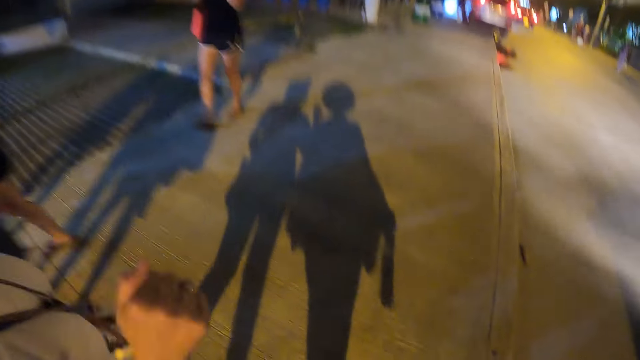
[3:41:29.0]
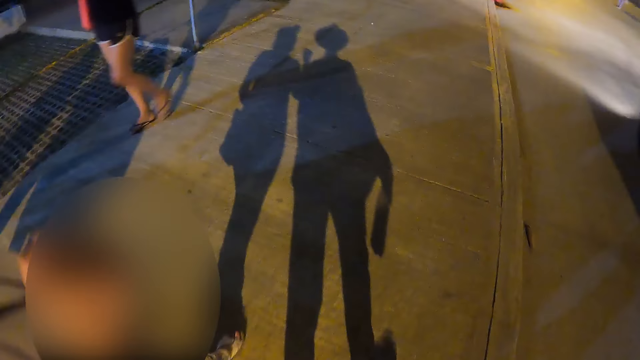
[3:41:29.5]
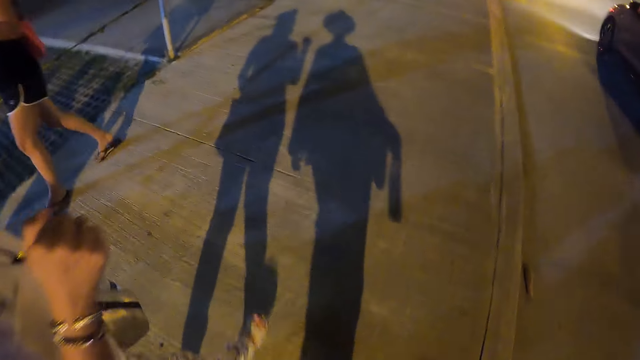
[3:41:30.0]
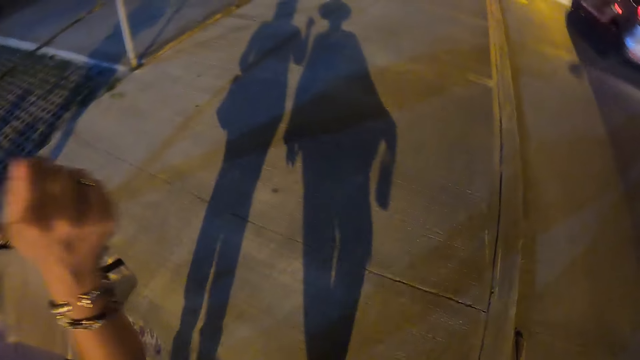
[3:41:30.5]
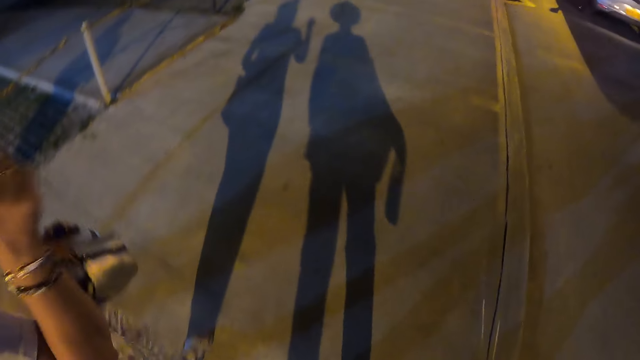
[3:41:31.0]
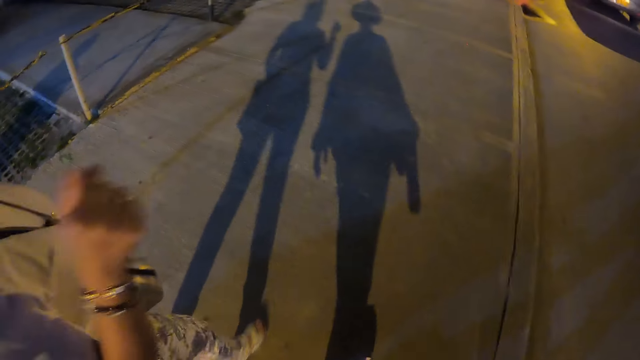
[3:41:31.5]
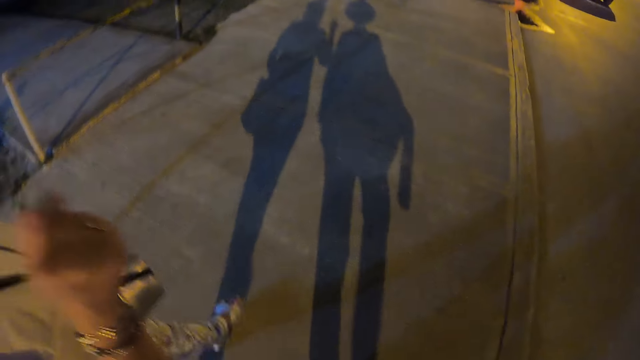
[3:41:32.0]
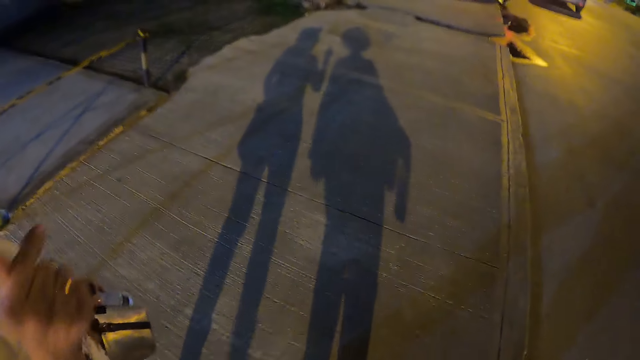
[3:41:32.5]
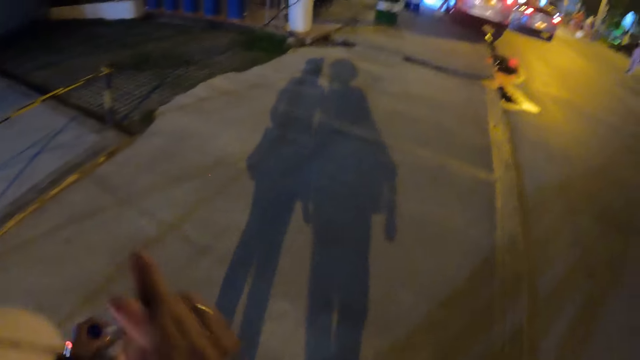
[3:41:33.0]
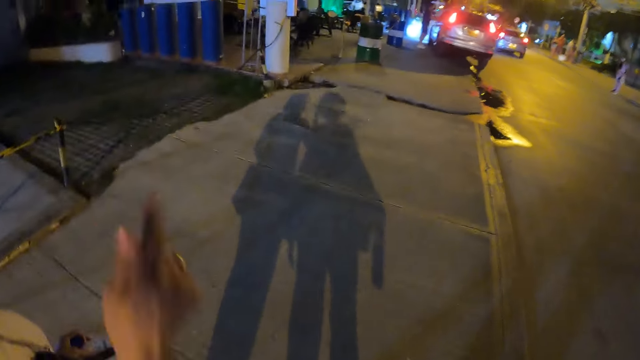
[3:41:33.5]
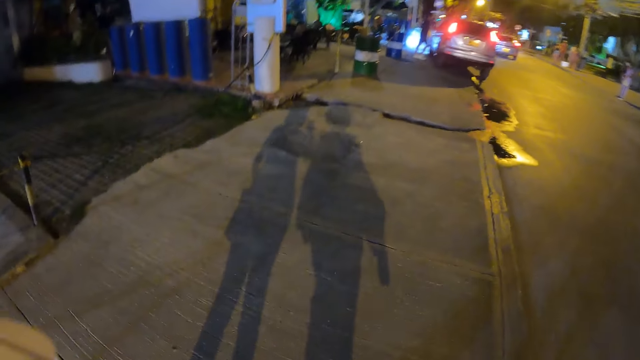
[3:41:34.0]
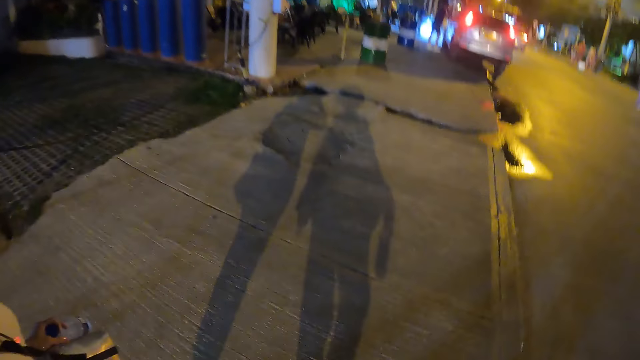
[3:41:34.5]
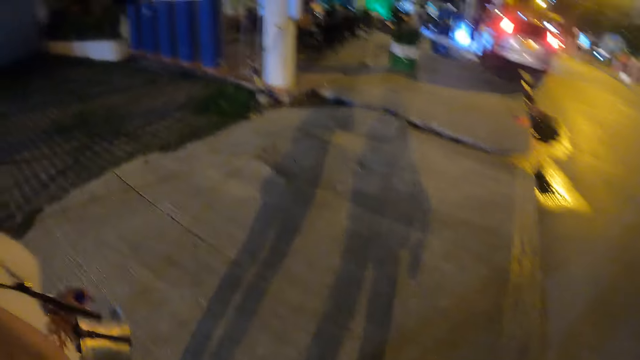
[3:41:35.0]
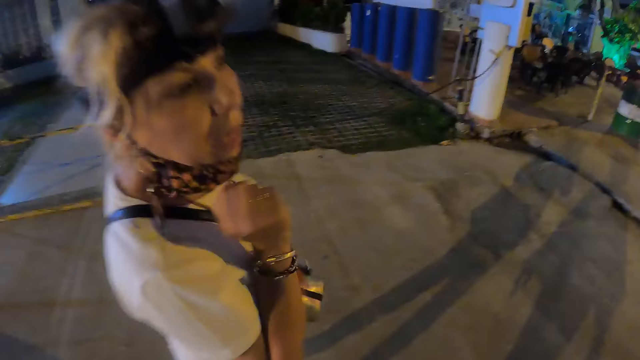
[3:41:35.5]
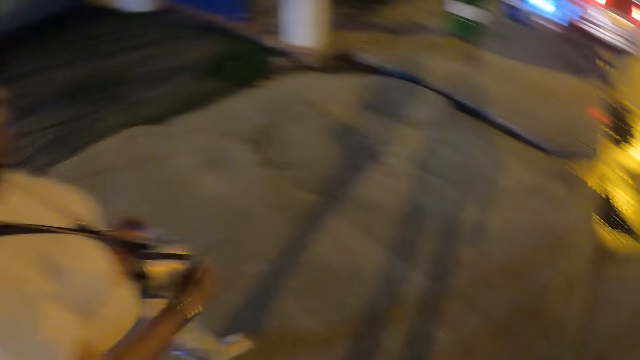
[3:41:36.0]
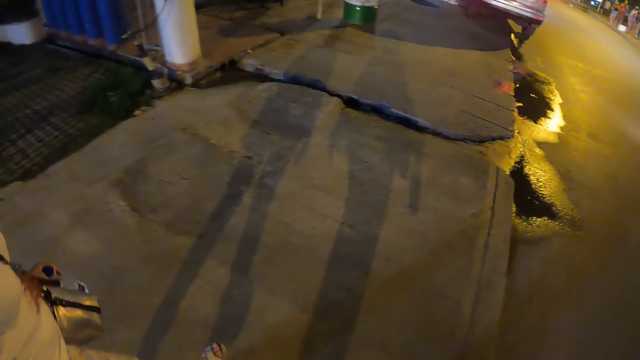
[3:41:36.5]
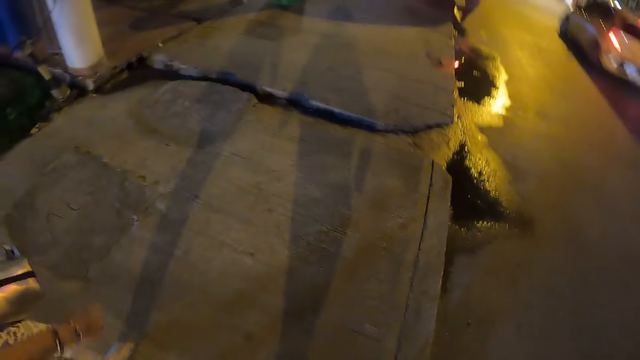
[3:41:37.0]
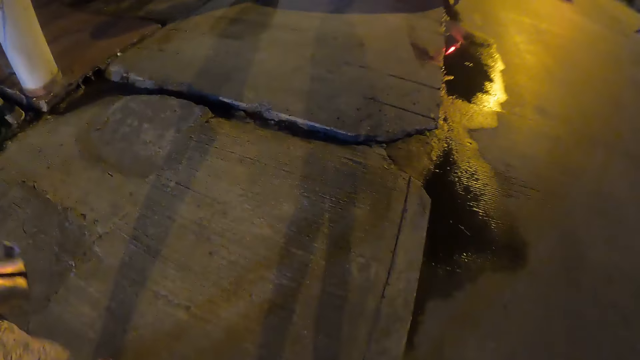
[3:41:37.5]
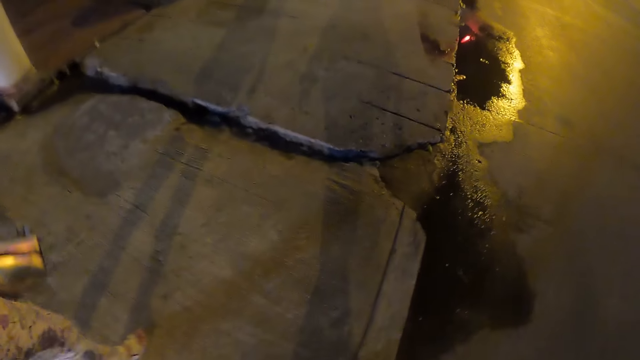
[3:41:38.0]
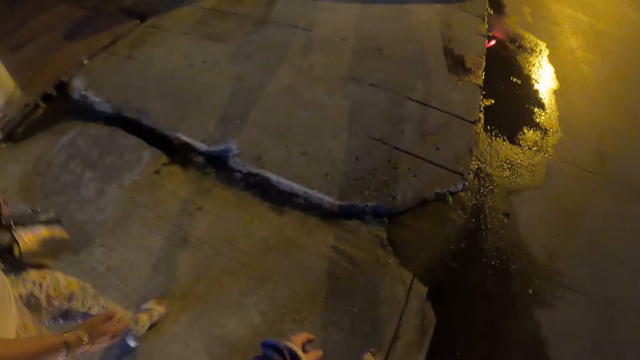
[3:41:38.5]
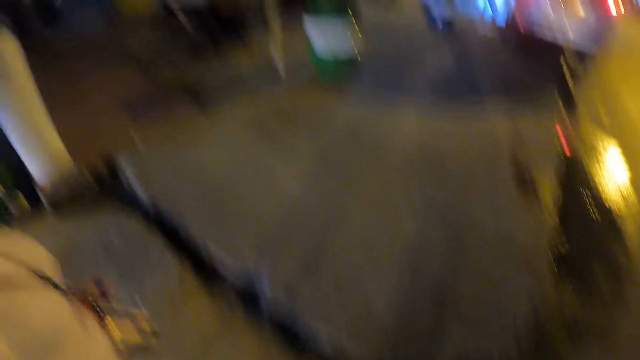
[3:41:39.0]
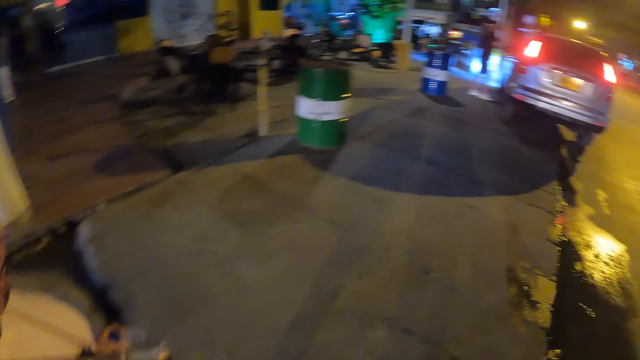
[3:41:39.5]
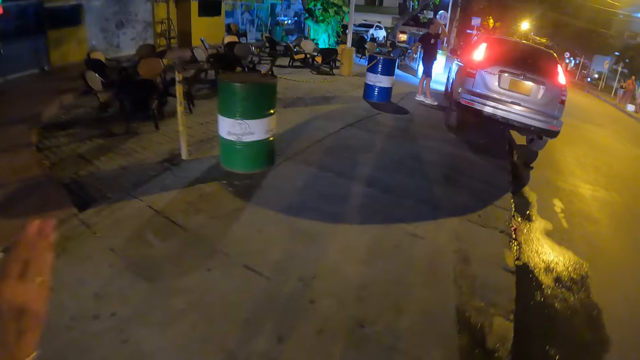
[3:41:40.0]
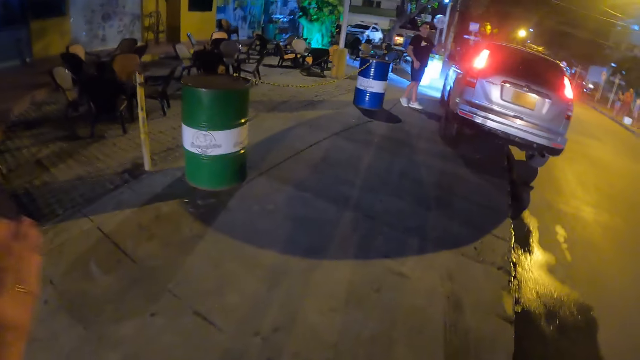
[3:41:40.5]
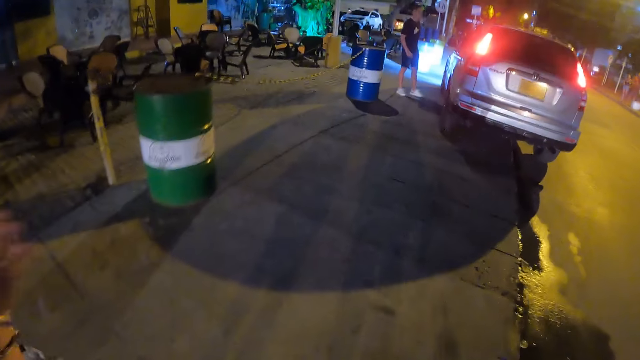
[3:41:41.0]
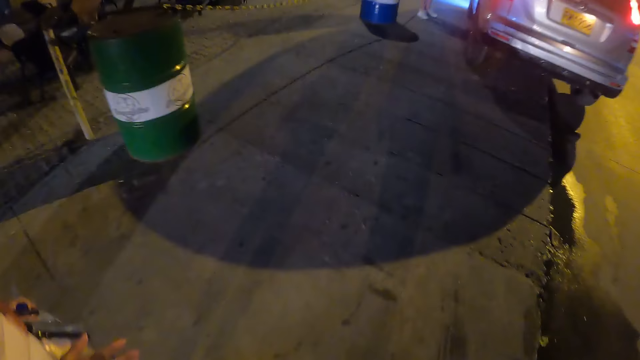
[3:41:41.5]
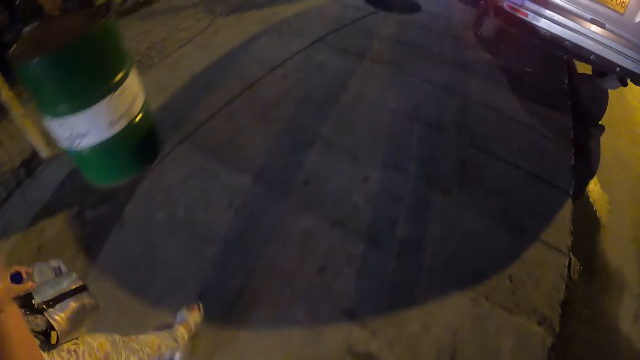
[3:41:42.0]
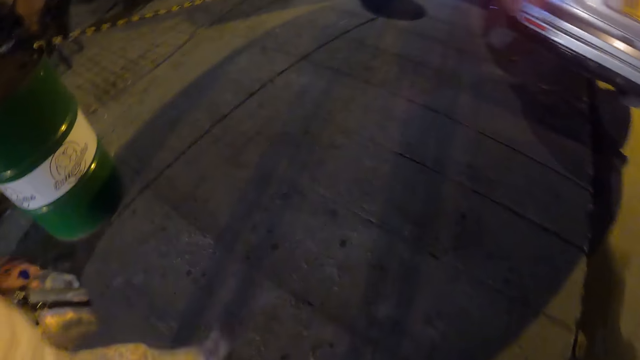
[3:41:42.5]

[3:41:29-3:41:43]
The person folds her hand. The person moves her hand. The person adjusts the camera. The camera wearer walks along the streets. The person moves the hand.

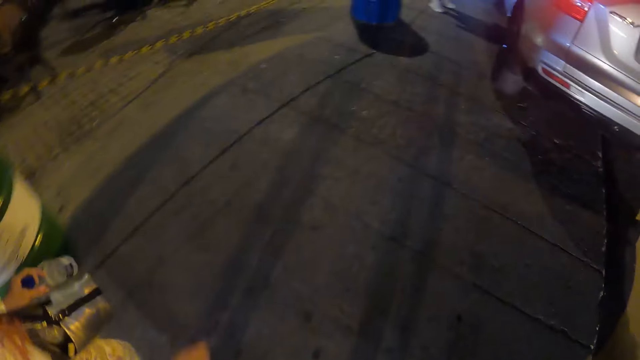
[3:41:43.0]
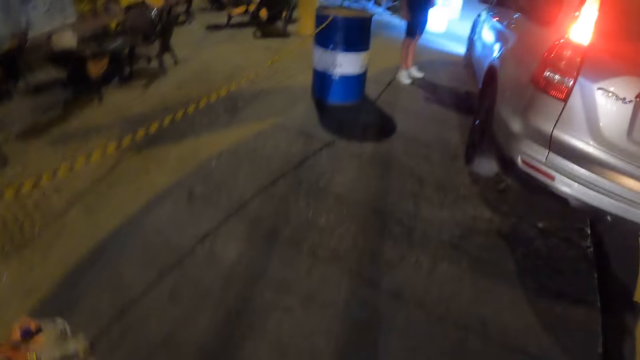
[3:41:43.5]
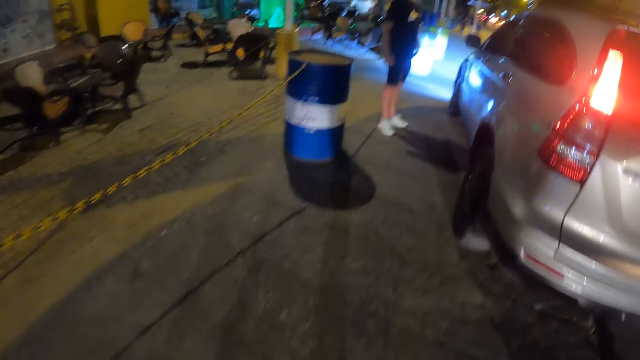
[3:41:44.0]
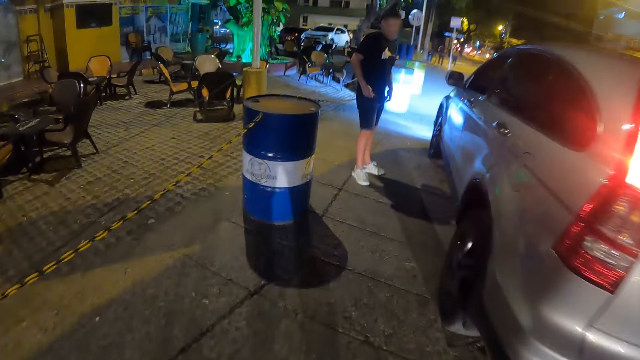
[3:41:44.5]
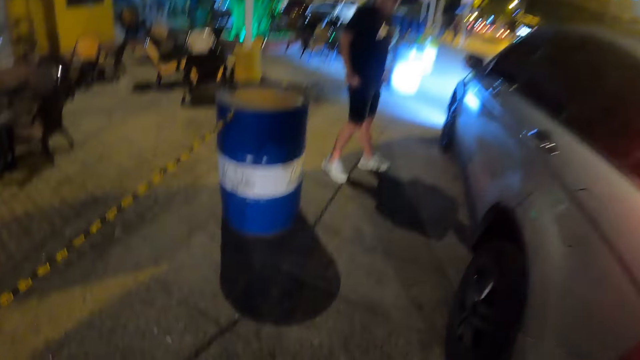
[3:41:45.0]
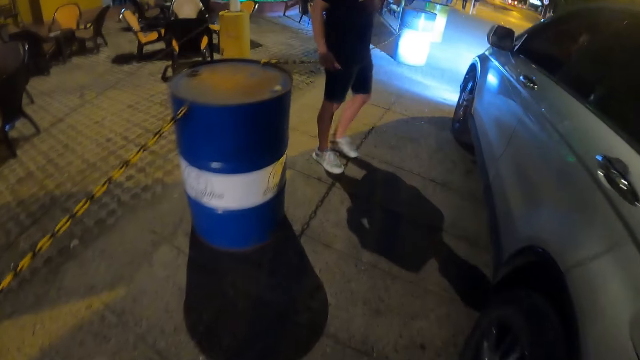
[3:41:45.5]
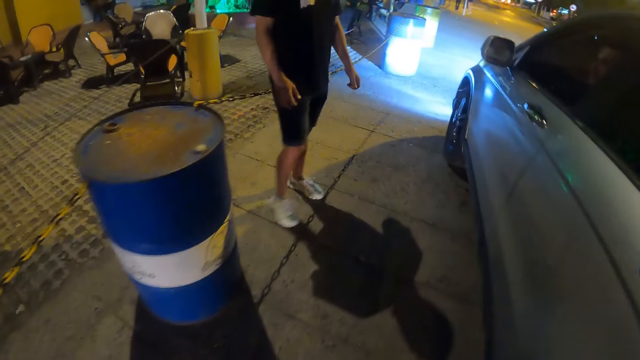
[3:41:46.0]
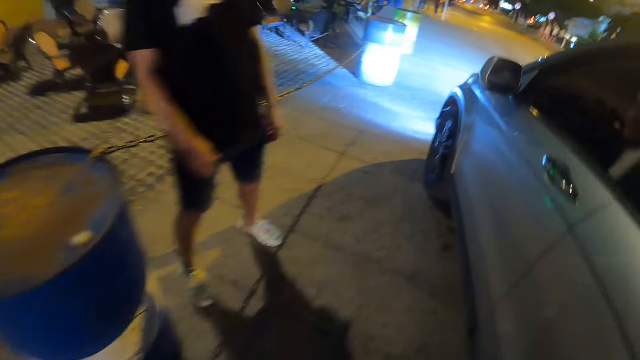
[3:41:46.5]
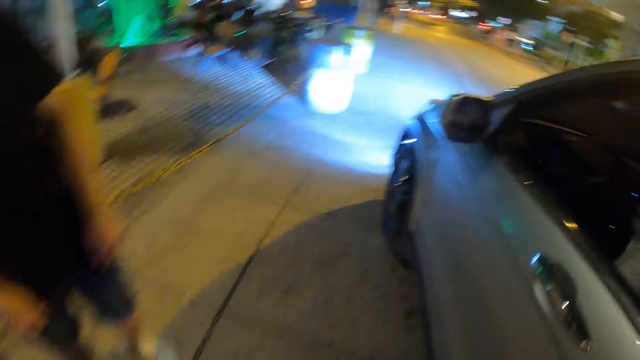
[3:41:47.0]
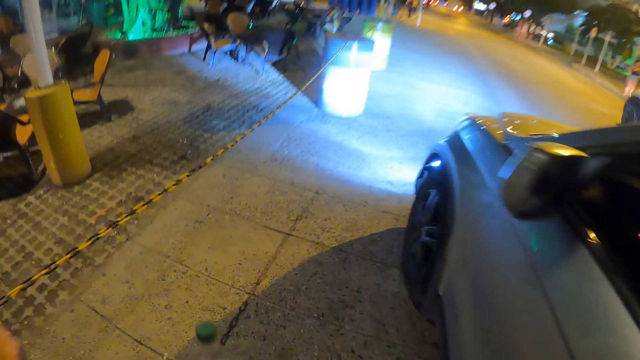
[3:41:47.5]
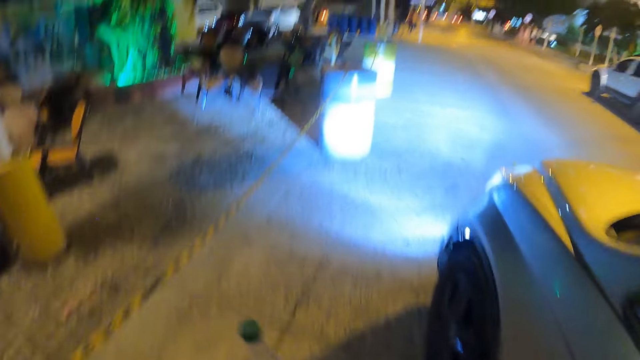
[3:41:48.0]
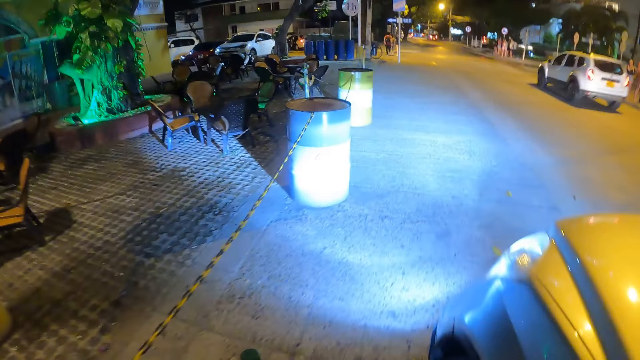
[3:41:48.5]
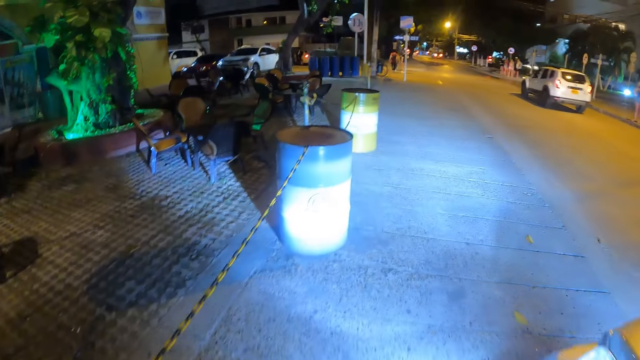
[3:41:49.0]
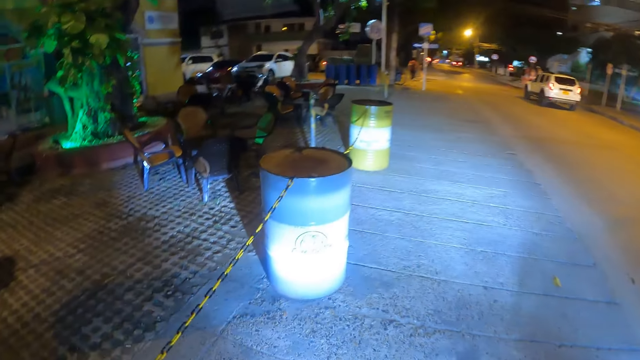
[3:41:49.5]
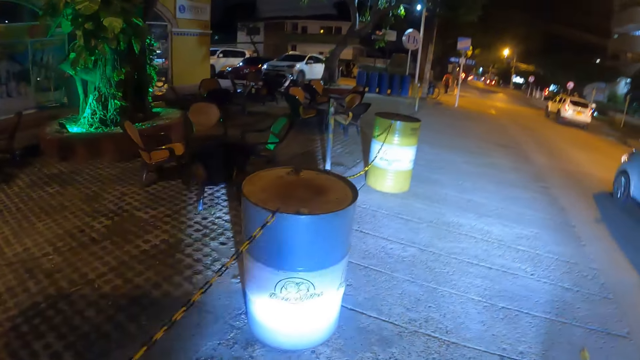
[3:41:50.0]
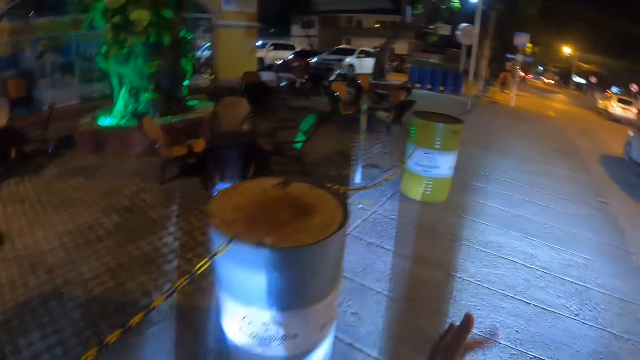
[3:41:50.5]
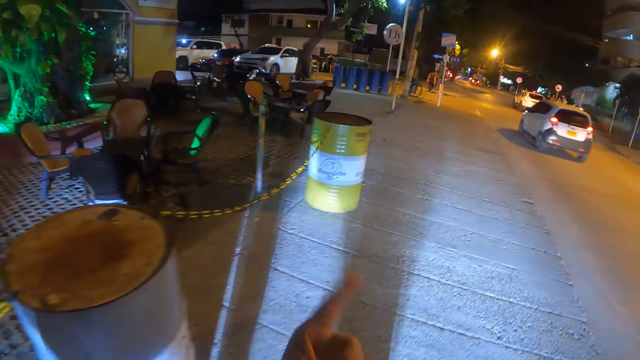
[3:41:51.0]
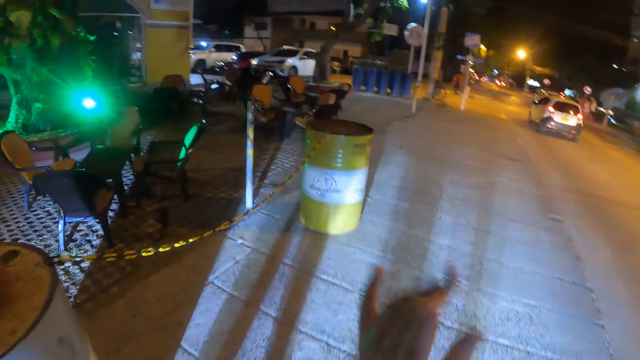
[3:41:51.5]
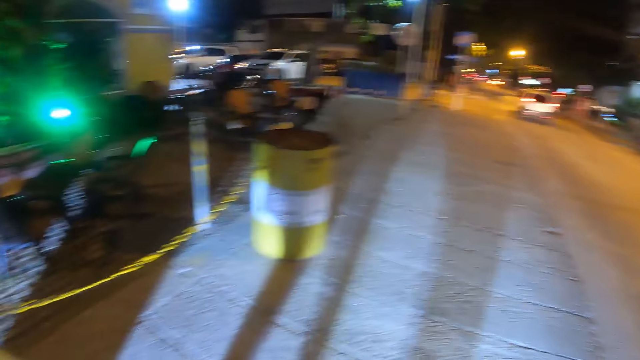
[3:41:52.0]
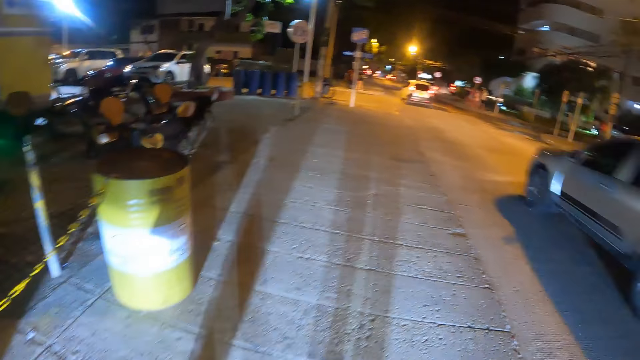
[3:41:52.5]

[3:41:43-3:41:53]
The camera wearer walks along the street. They move the hands. They interact with the person.
